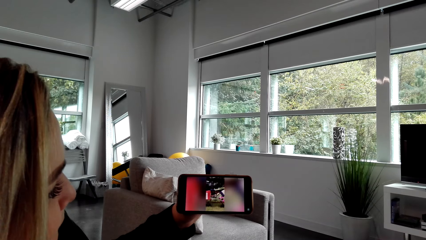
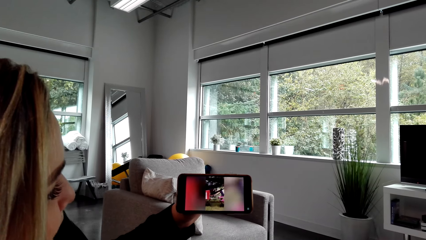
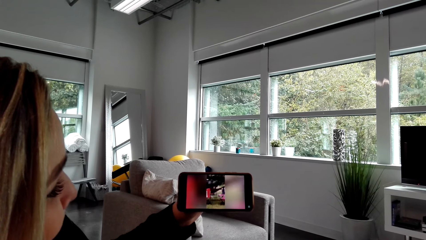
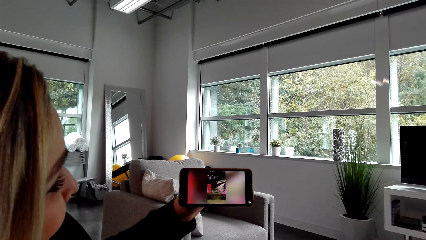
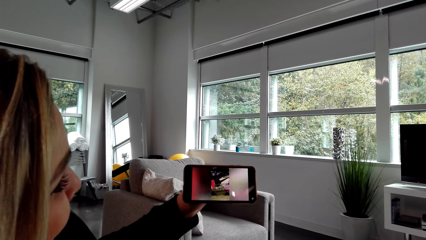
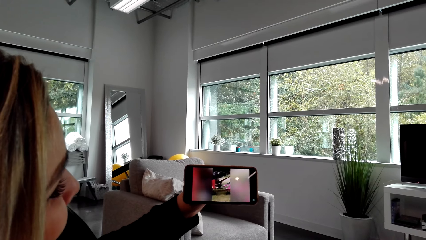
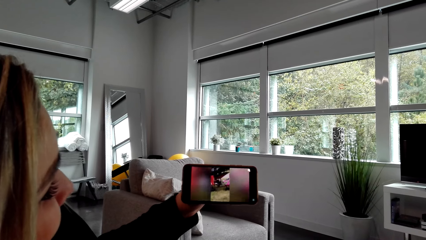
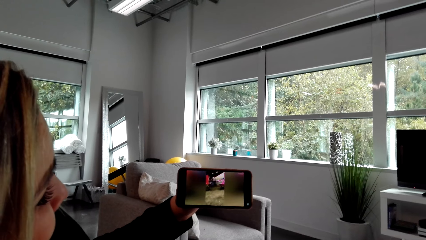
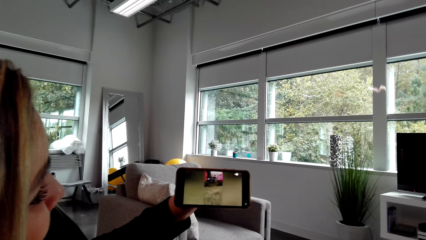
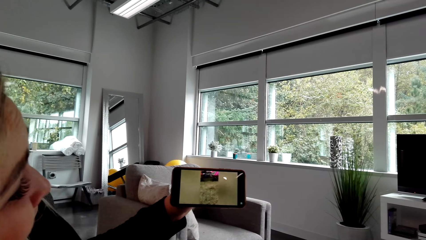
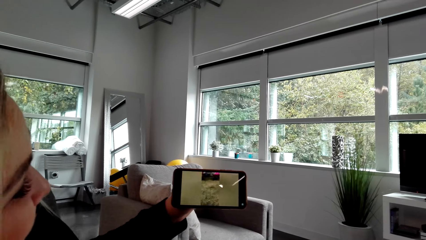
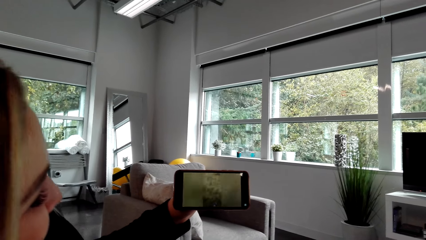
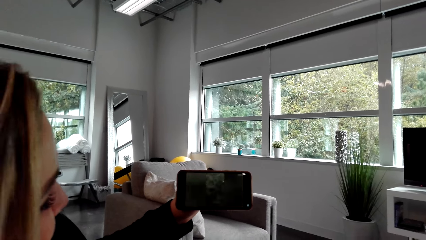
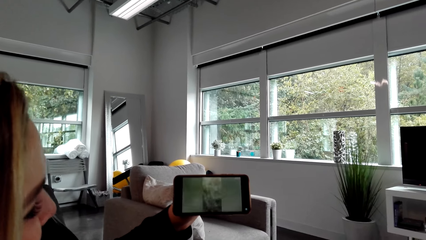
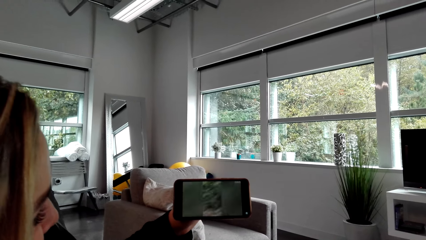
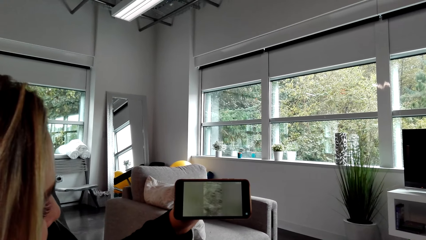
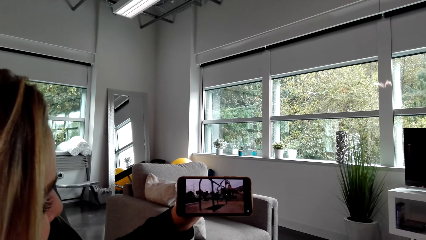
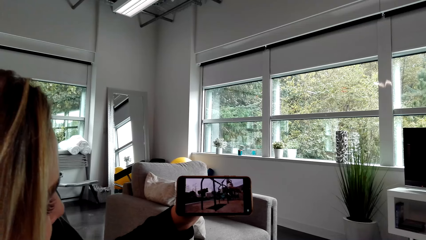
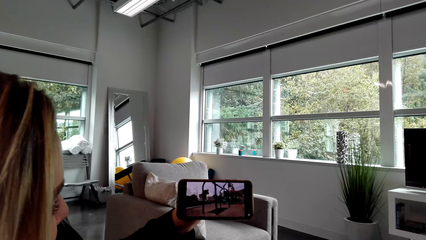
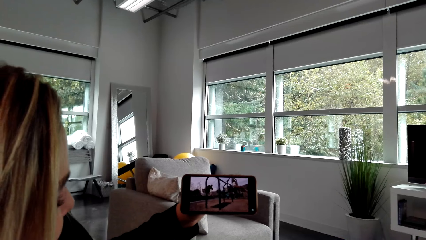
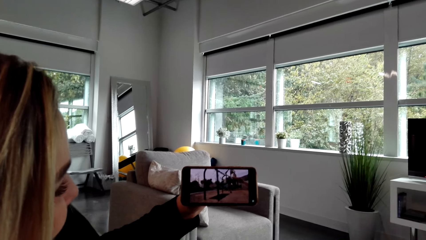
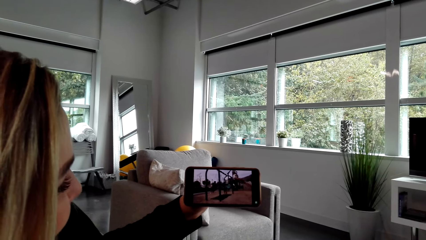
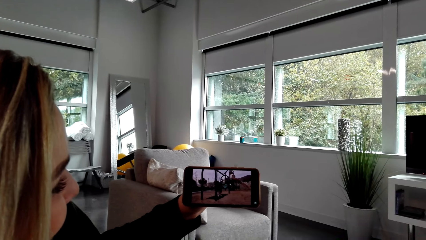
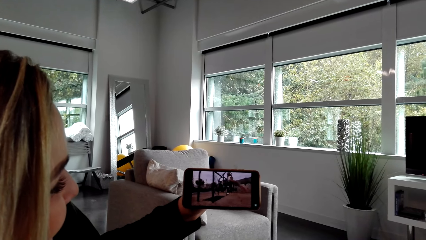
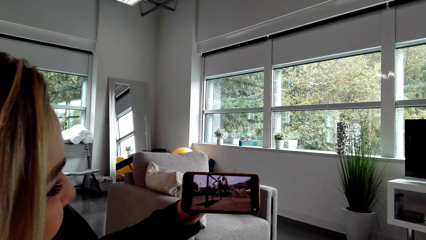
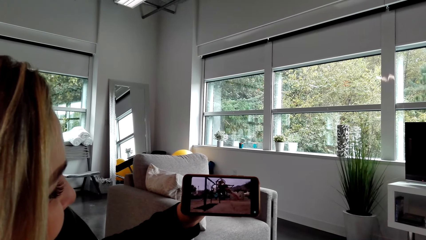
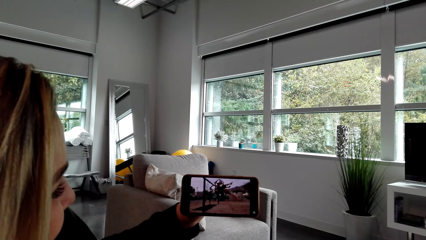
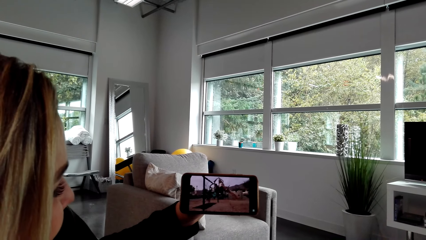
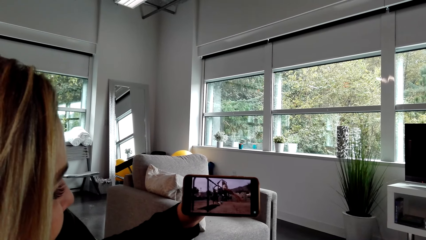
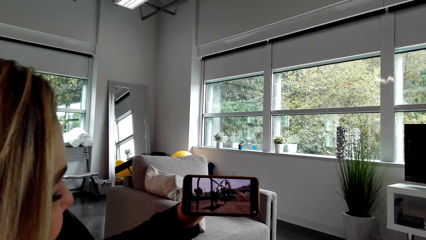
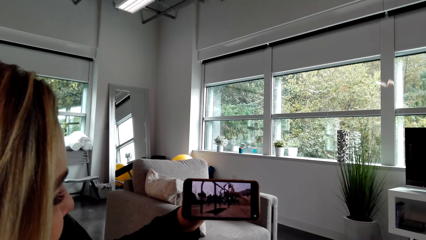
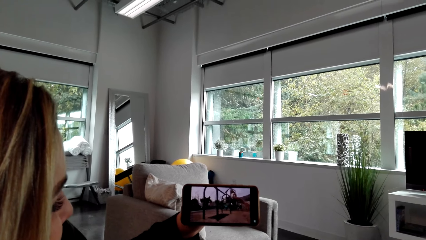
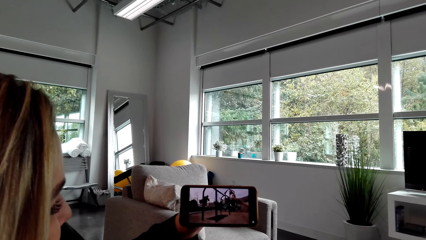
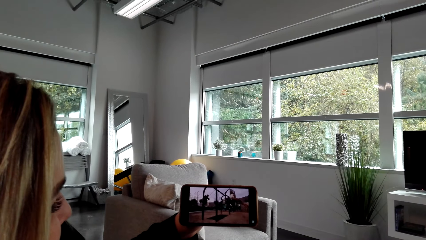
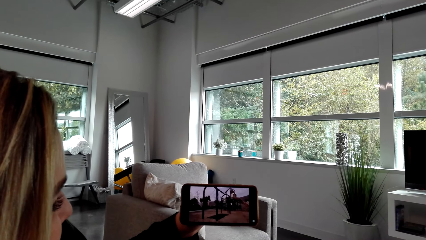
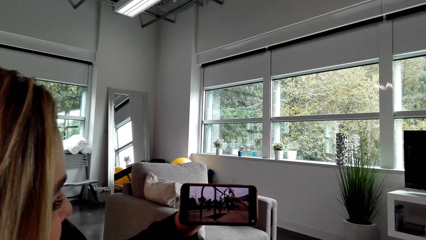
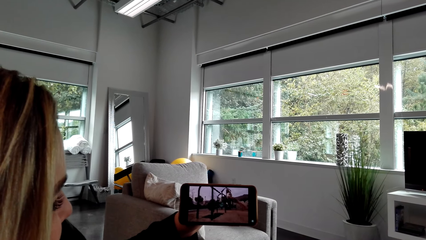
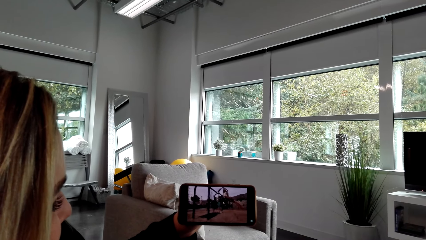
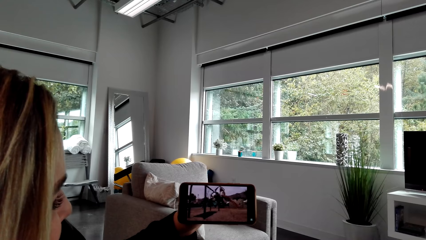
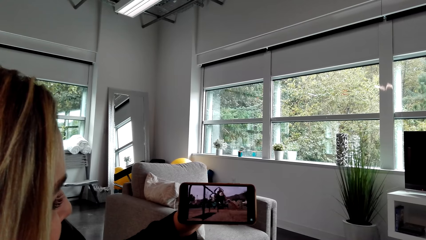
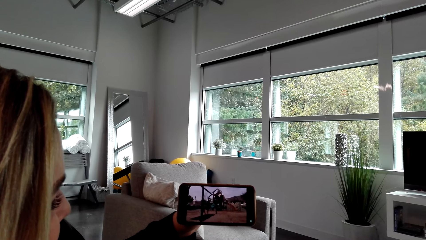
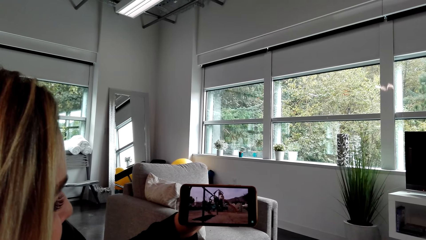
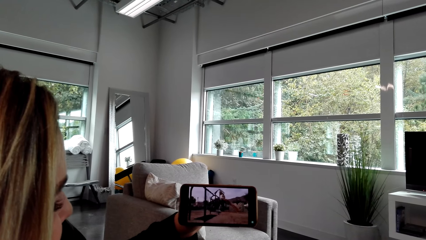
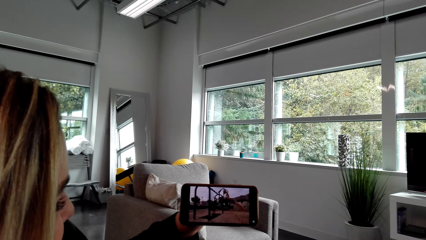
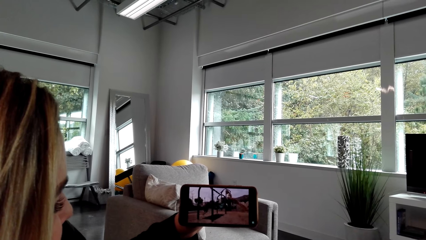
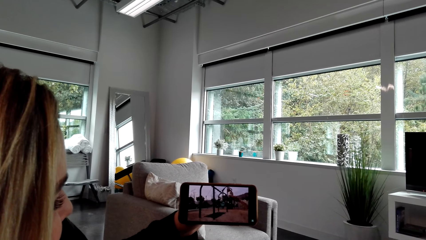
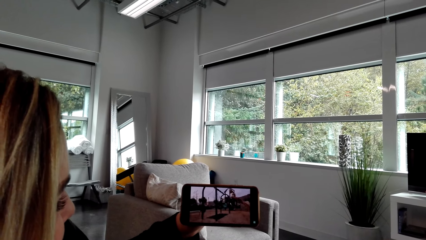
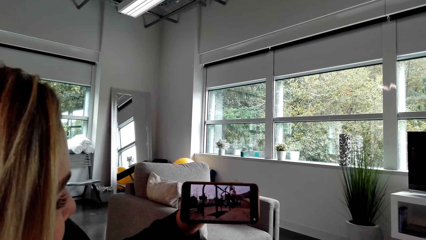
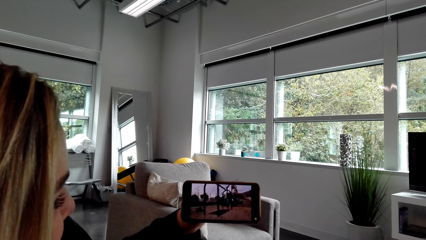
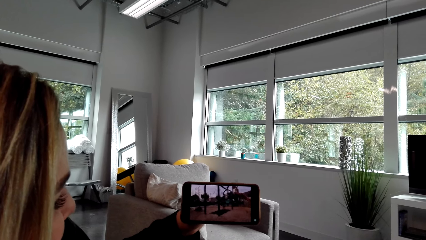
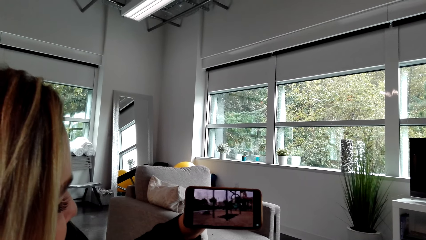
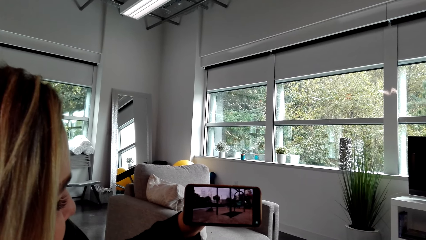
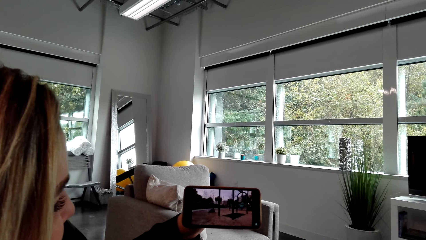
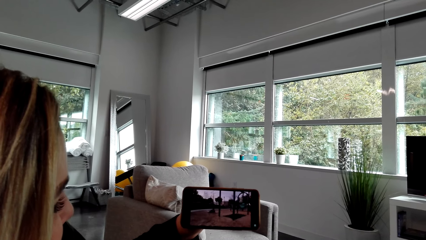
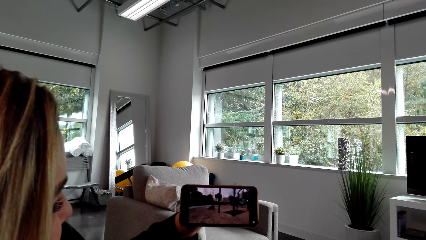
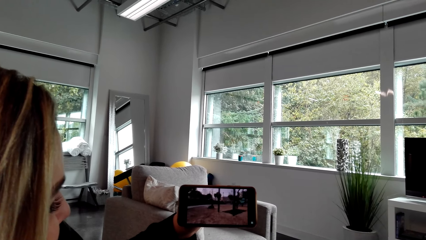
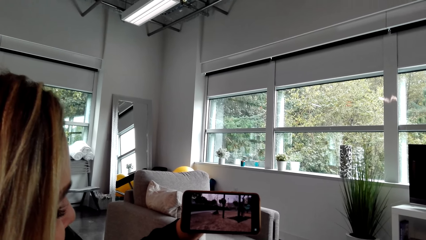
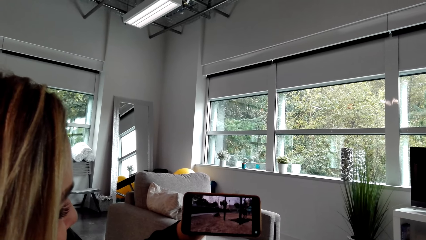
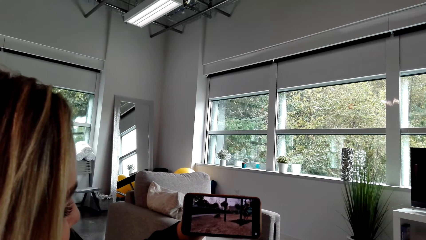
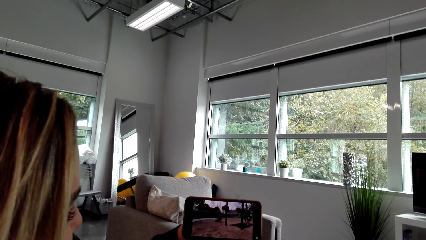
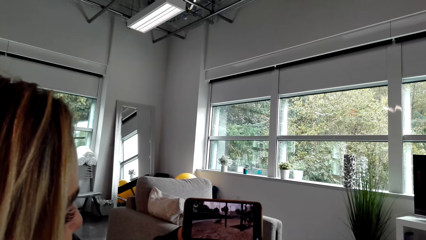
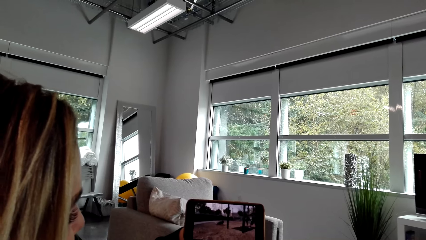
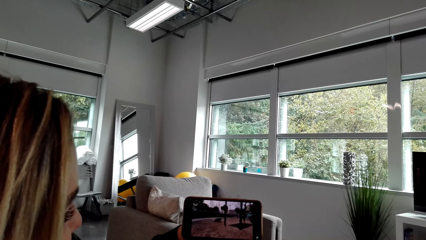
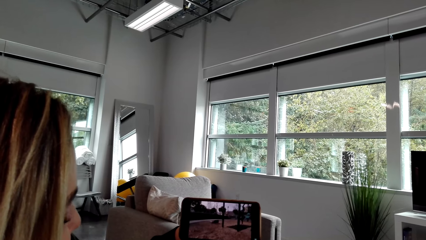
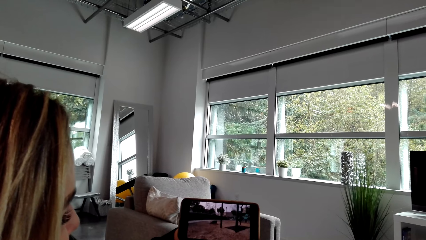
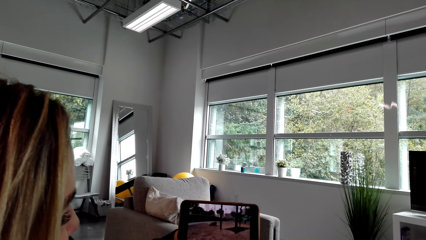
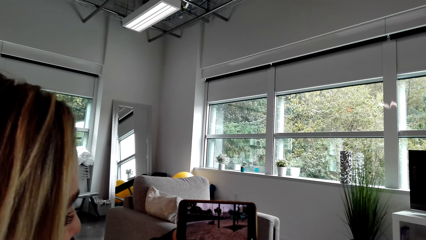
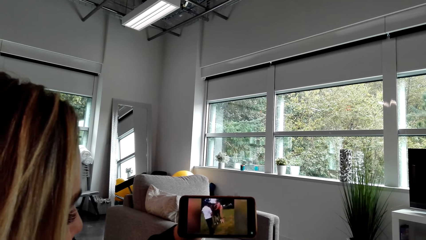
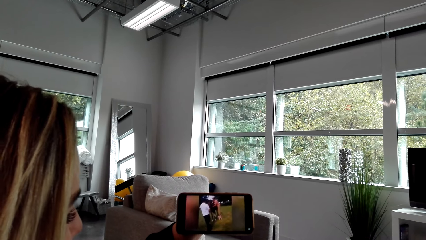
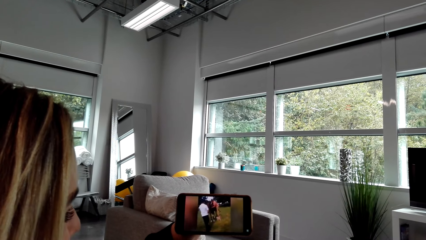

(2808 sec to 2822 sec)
The camera wearer converses with a woman. They watch on a phone with the woman.

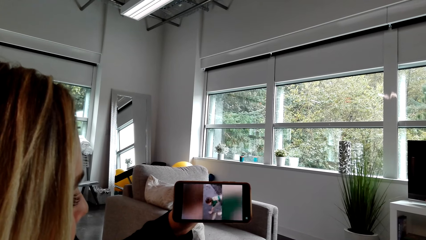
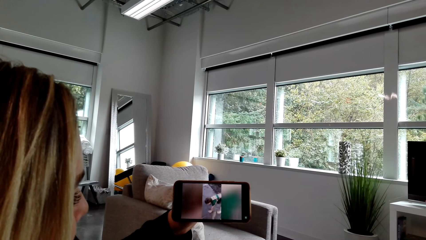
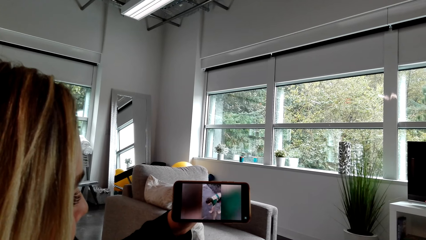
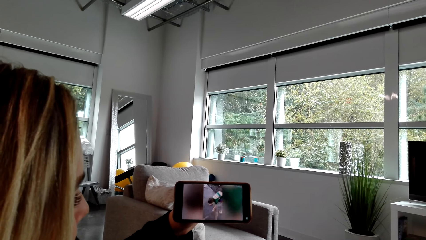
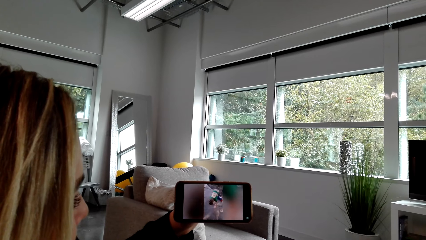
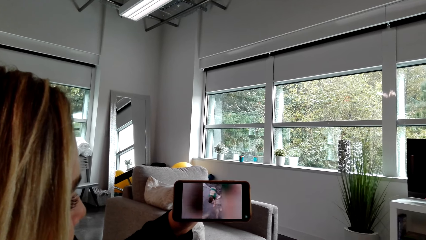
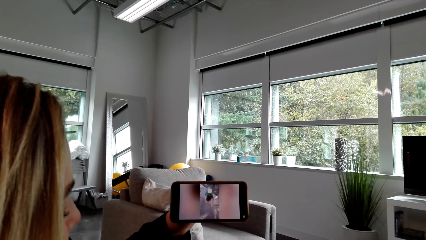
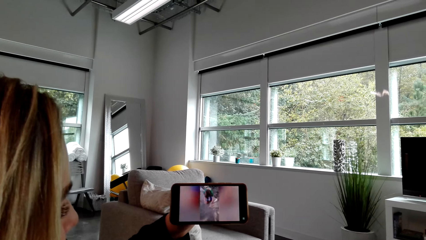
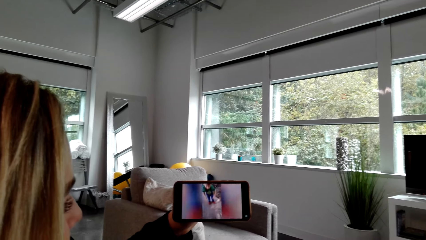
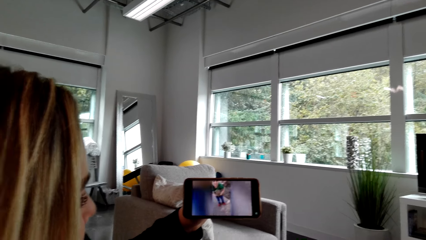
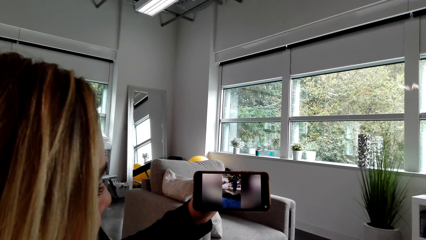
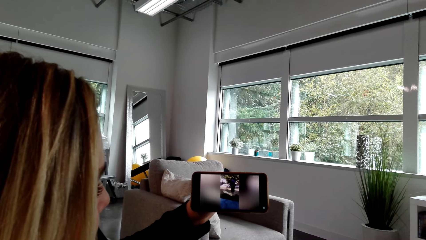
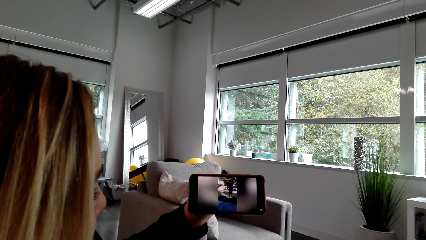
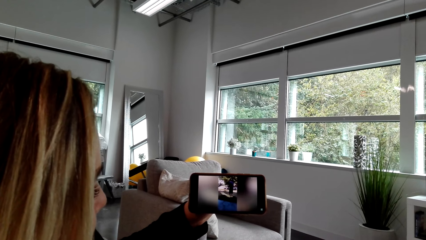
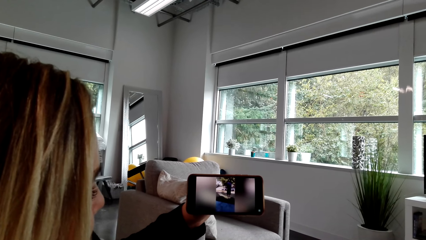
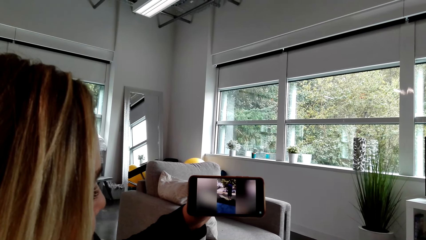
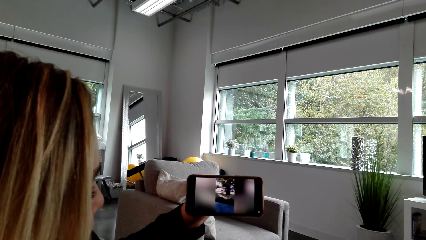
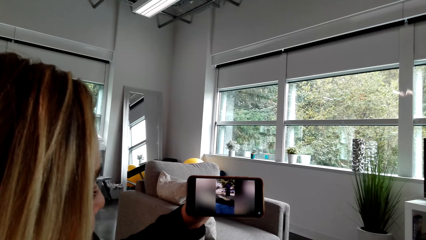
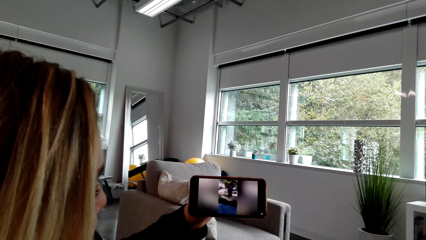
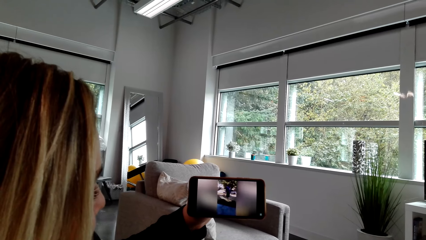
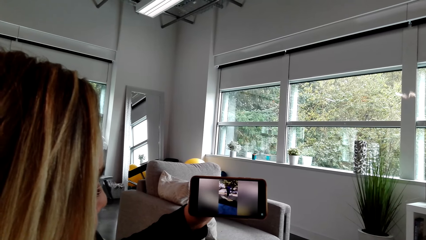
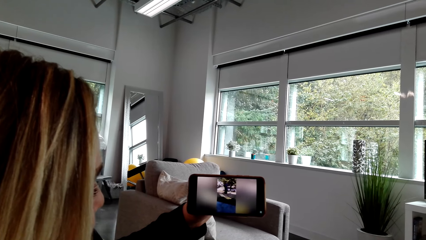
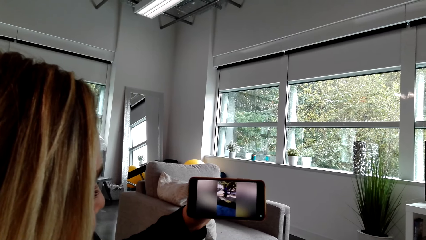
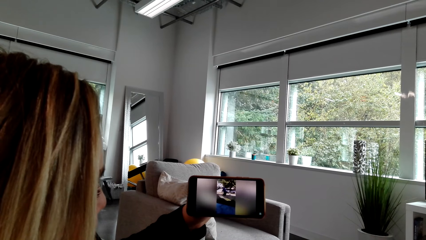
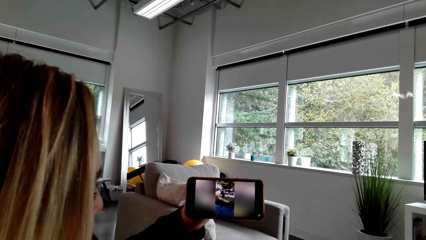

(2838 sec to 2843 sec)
The camera wearer converses with a woman. They watch on a phone with the woman.
